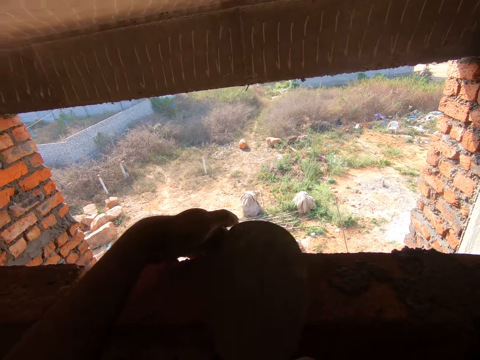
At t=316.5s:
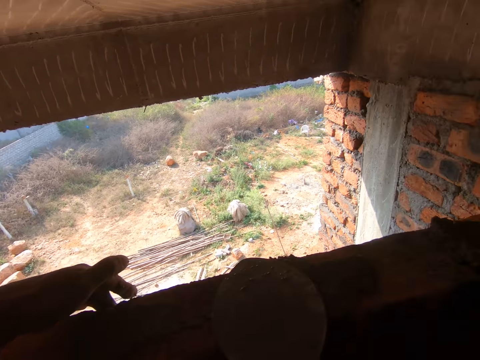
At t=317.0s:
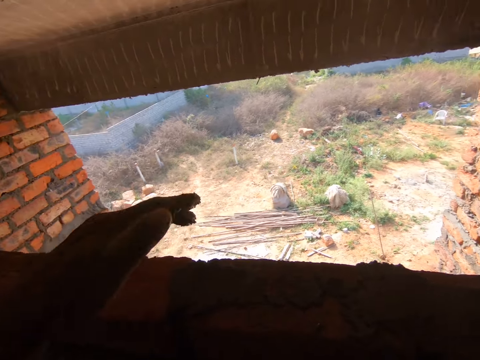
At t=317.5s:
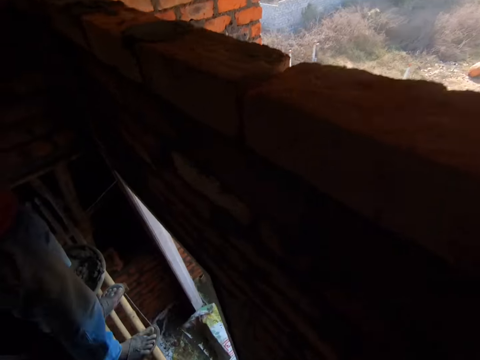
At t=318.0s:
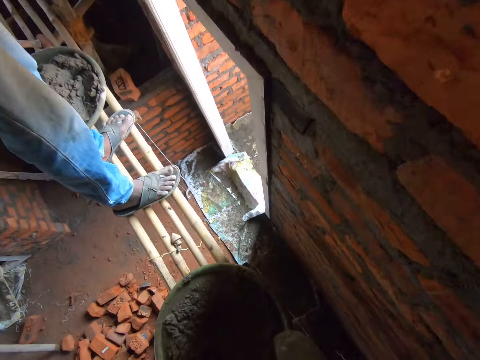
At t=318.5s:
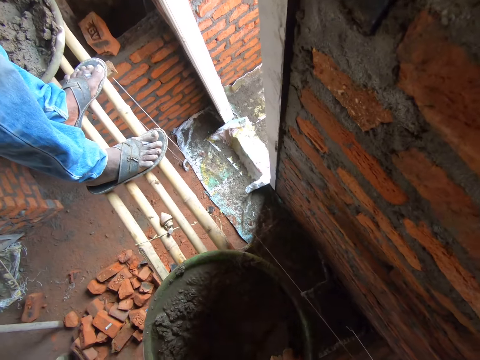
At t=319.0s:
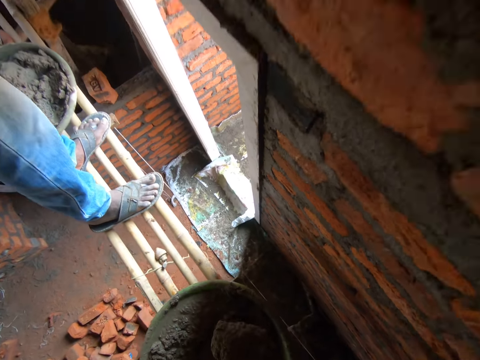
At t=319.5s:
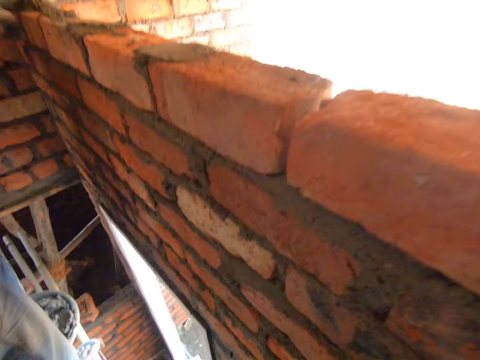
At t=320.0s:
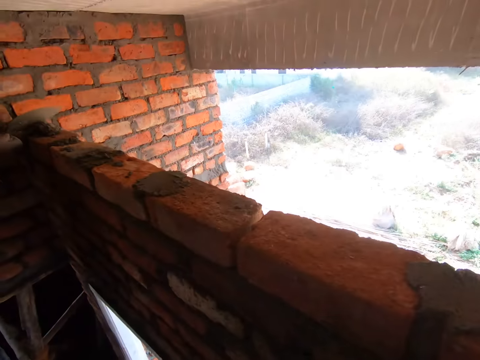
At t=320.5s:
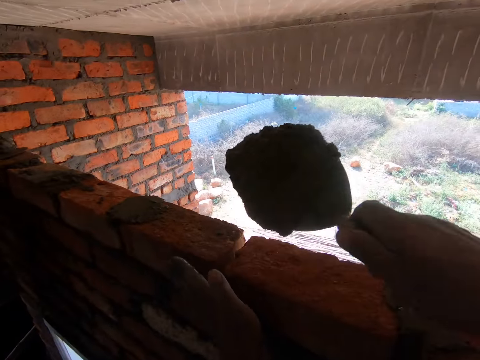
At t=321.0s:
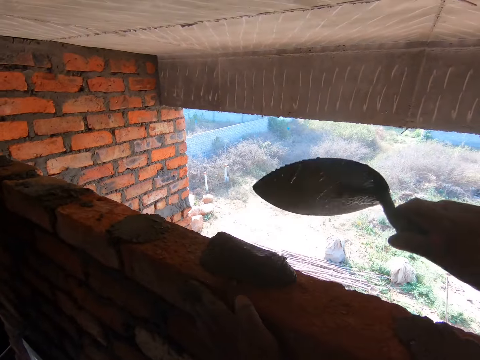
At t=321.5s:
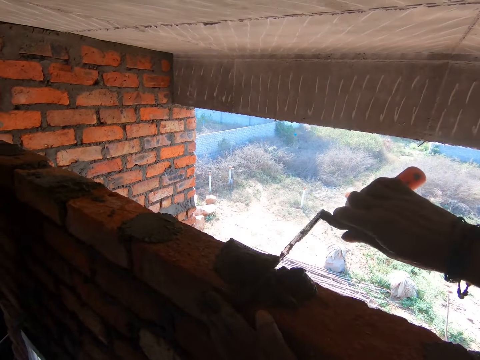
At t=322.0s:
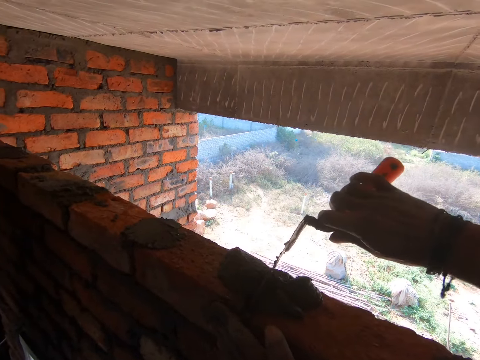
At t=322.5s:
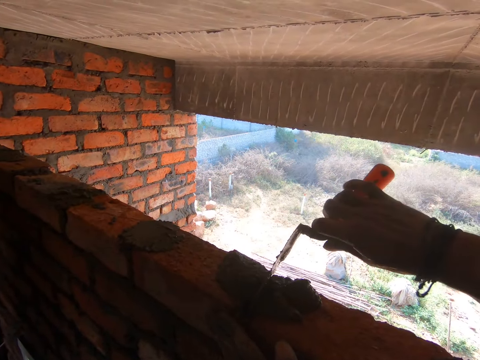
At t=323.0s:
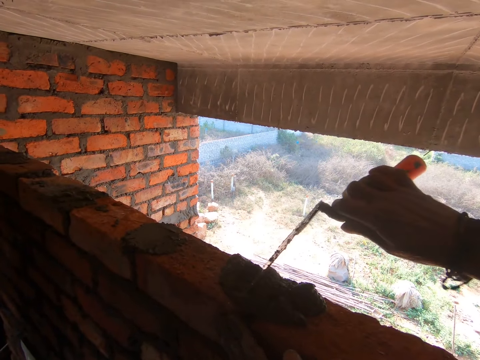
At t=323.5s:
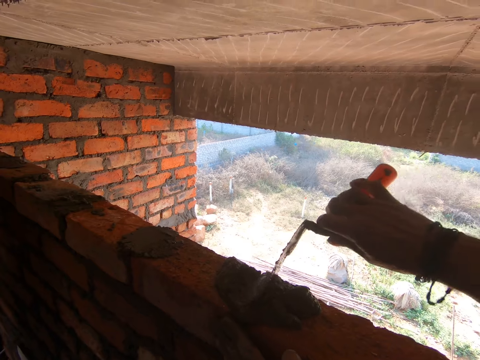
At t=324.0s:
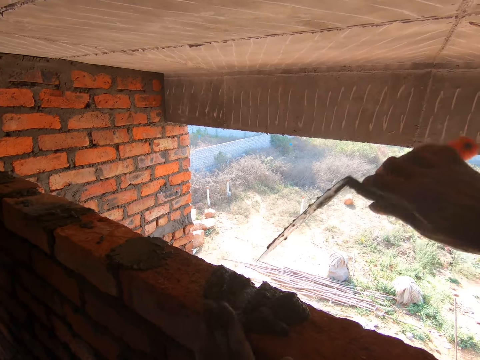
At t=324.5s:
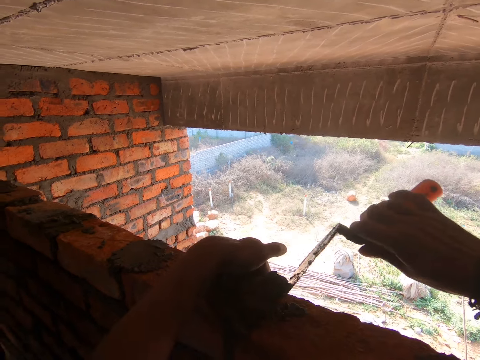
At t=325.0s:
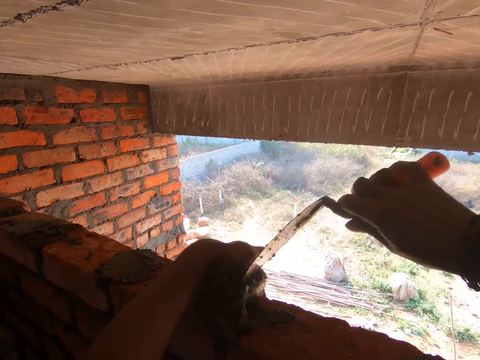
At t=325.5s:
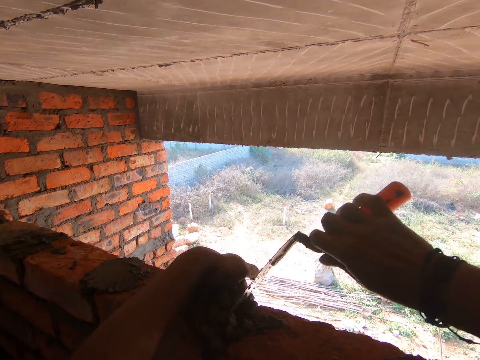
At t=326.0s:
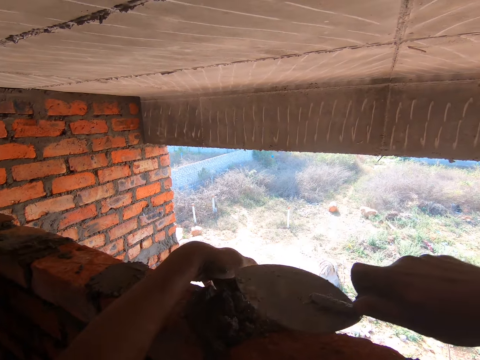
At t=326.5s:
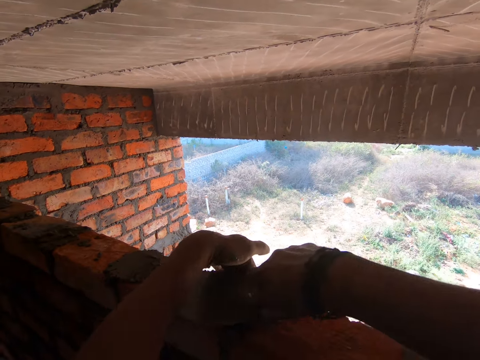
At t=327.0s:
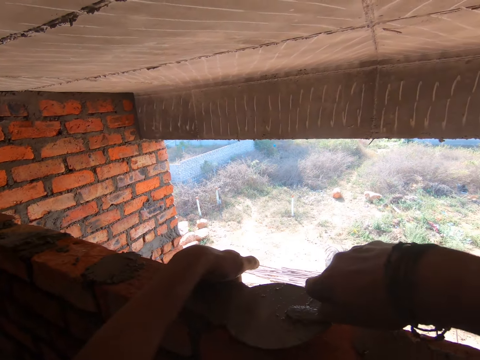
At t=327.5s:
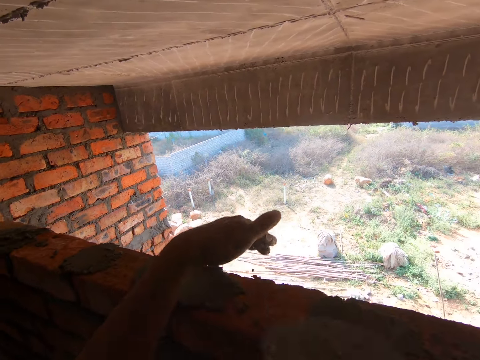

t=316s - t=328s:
The camera wearer scoops mortar using a trowel. They pour the mortar on the blocks. They construct the wall. They insert the mortar between the blocks.

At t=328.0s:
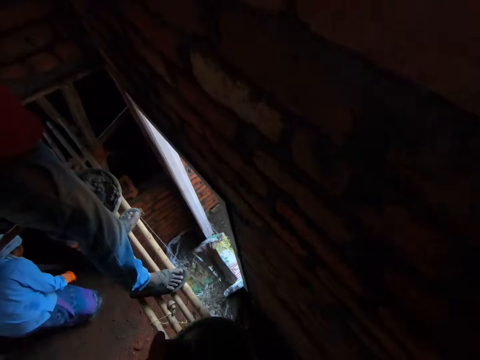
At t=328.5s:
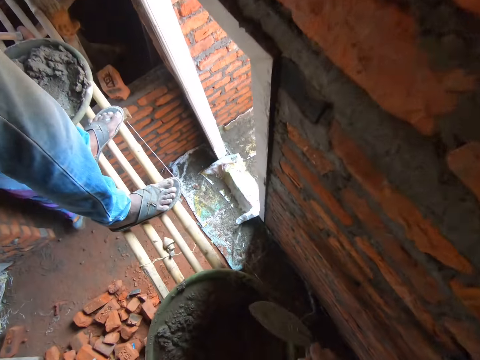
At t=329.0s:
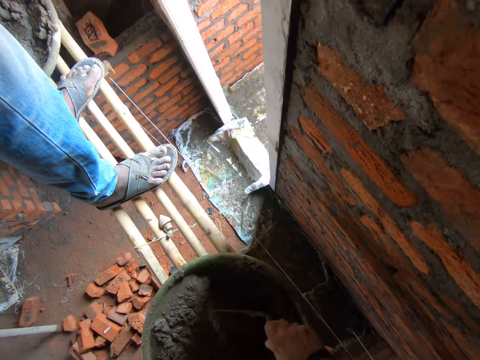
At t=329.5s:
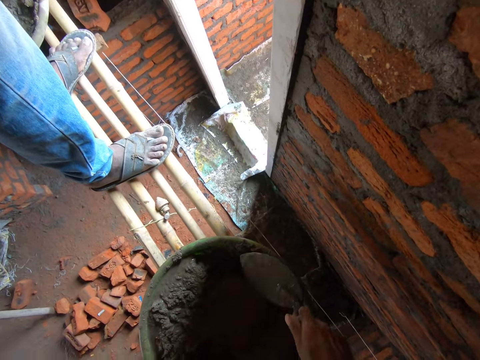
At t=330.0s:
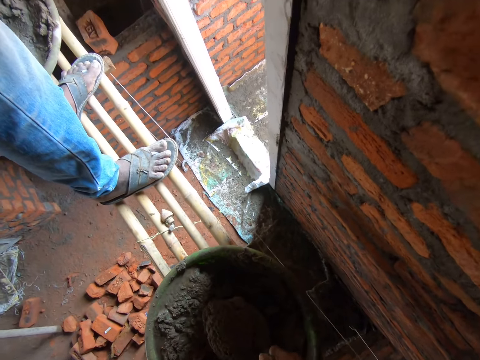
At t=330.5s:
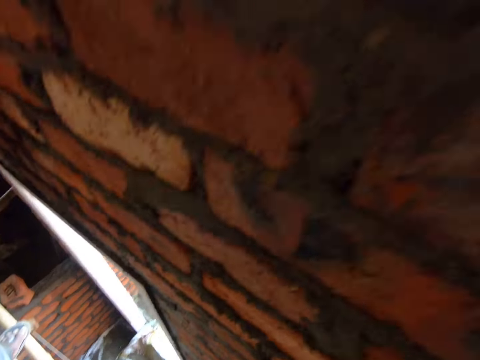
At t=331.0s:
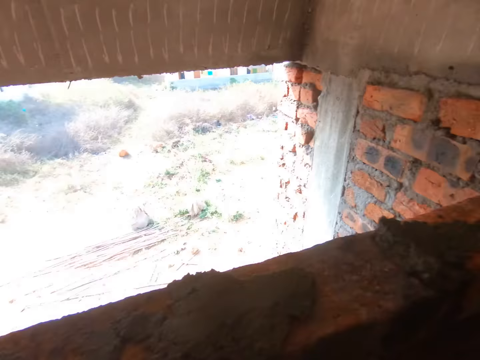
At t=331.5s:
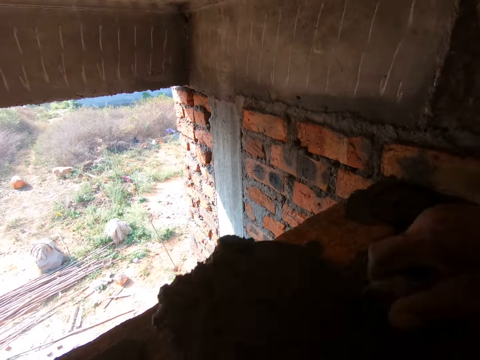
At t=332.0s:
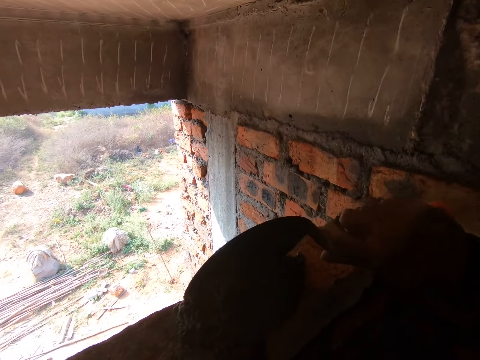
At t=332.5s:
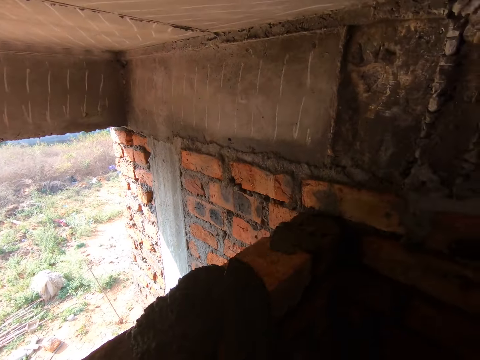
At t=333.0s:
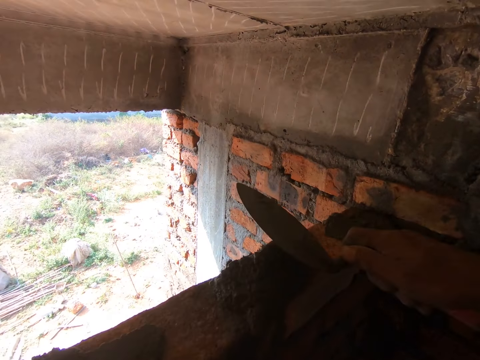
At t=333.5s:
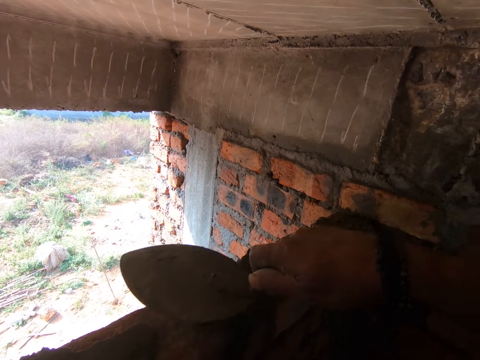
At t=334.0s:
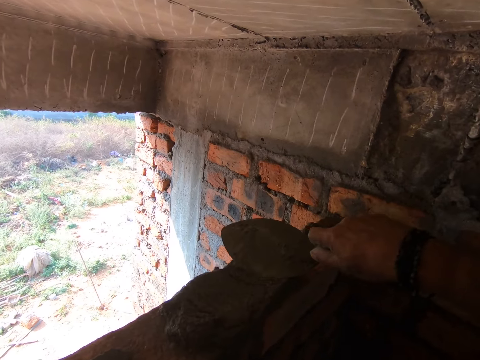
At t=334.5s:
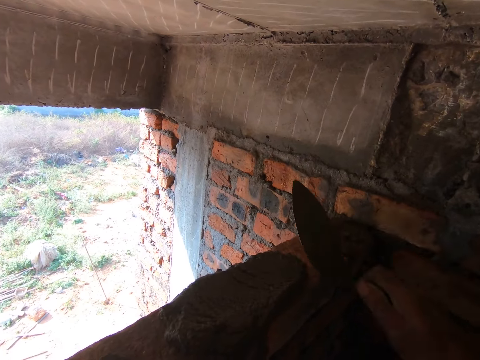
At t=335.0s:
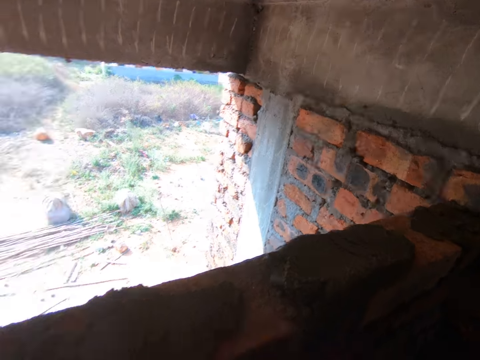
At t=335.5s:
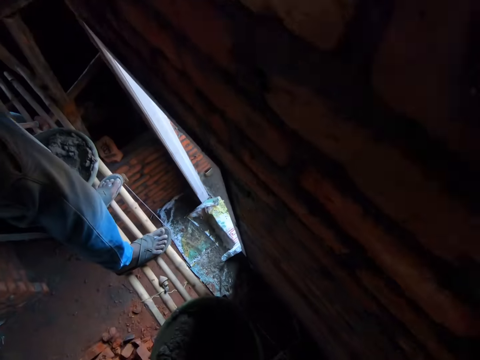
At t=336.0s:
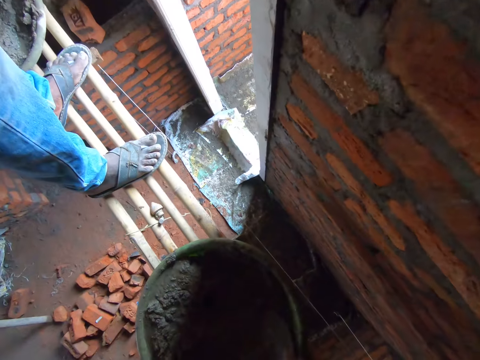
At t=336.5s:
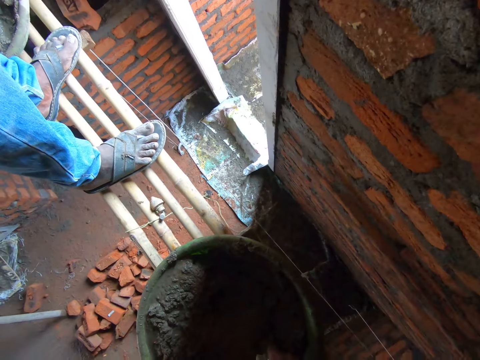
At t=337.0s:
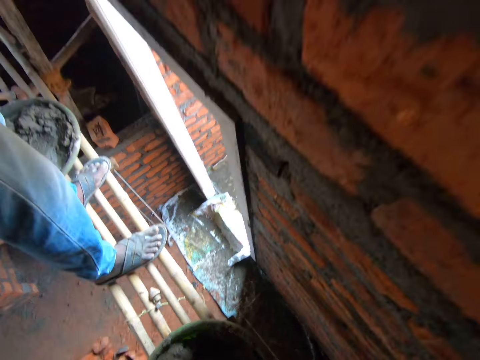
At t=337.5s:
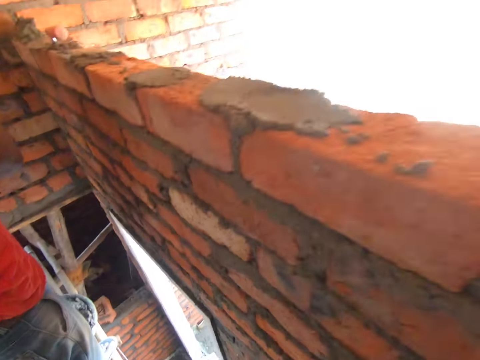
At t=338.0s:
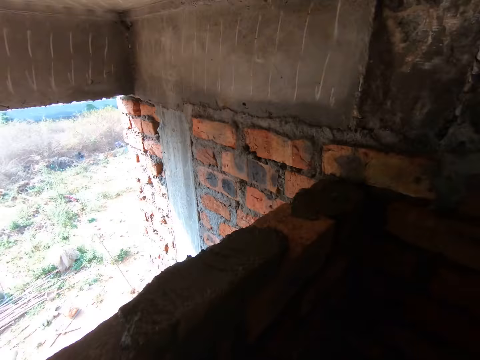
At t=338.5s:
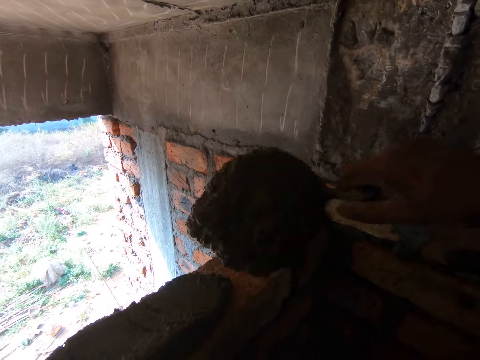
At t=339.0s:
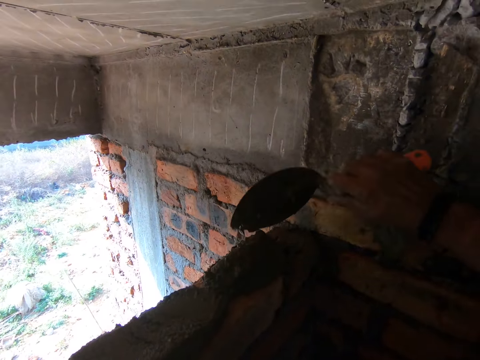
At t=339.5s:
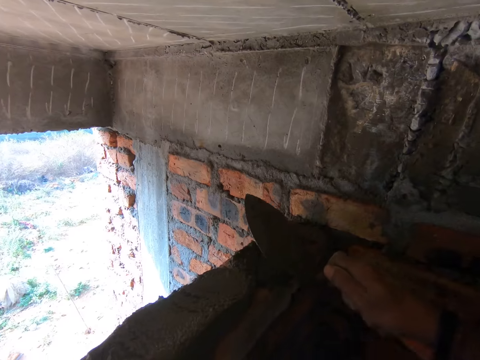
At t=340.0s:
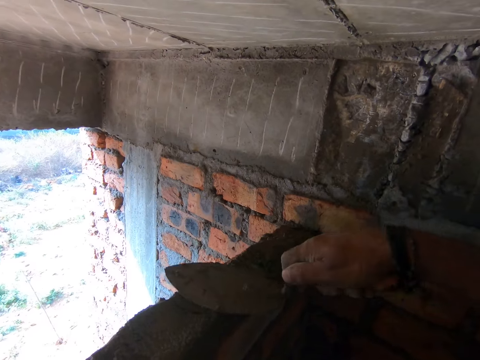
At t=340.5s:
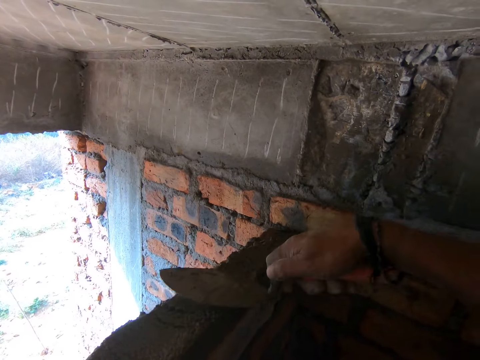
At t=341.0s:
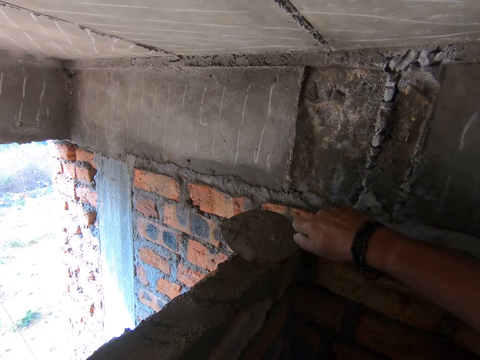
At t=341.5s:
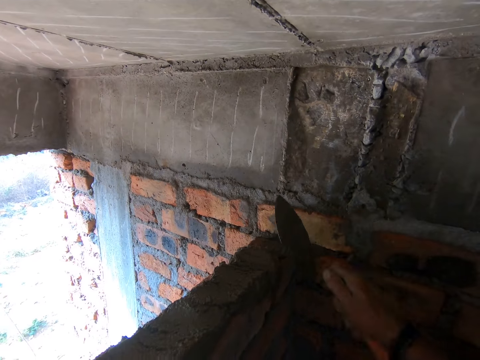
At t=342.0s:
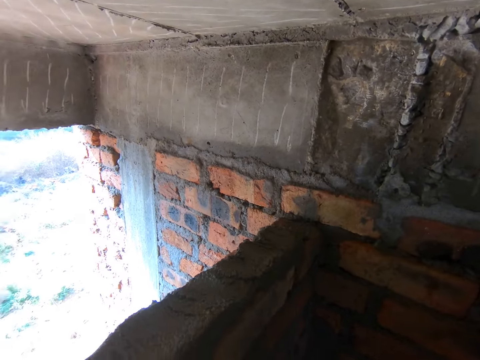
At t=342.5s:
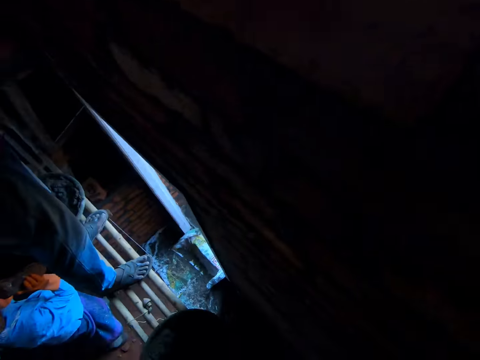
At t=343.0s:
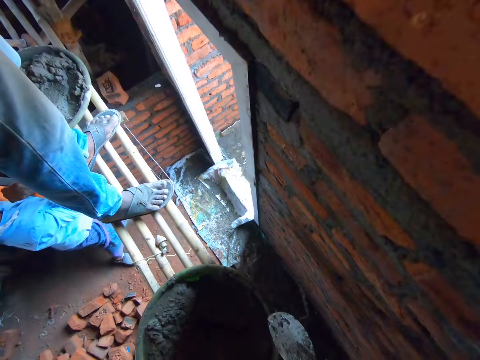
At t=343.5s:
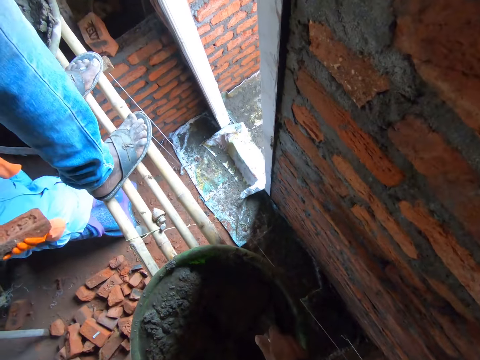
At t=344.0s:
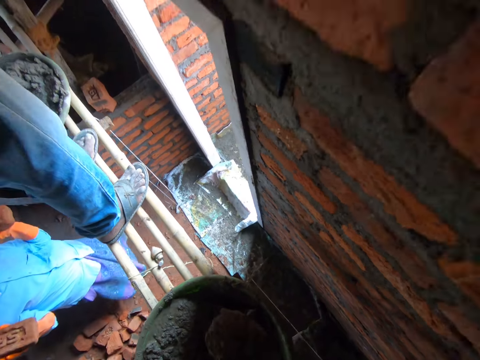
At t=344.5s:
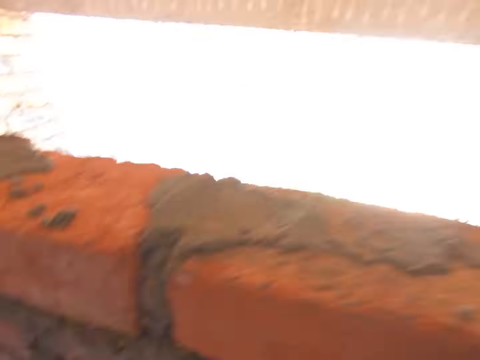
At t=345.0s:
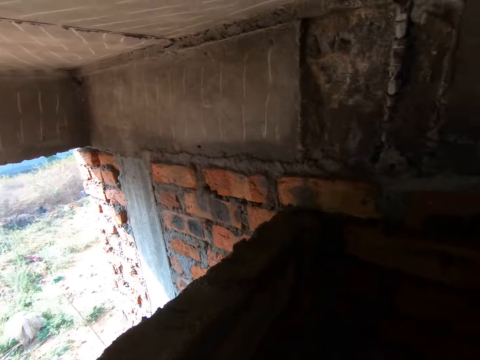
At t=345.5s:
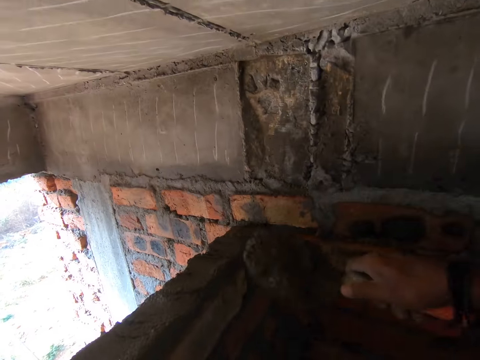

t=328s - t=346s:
The camera wearer scoops mortar or cement using a trowel. They construct the wall with the cement. They pour the mortar on the blocks. They level the mortar using the trowel. They converse with a man. They scoop the mortar using the trowel. They pour the mortar on the blocks. They construct the wall with the cement. They level the mortar using the trowel. They scoop the mortar using the trowel.
